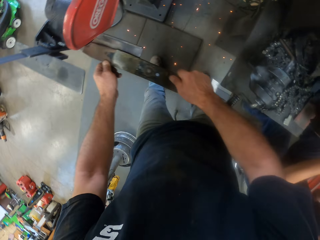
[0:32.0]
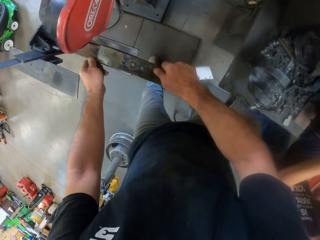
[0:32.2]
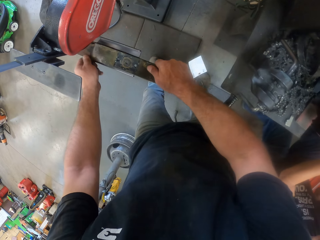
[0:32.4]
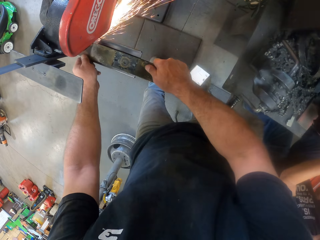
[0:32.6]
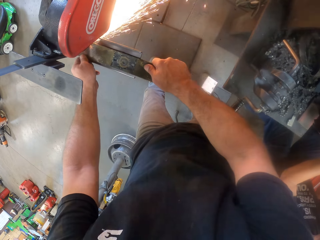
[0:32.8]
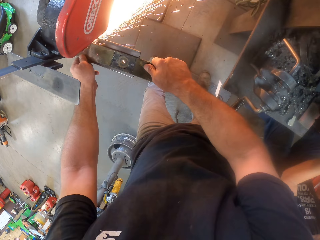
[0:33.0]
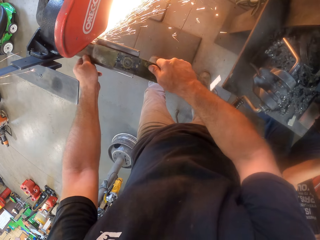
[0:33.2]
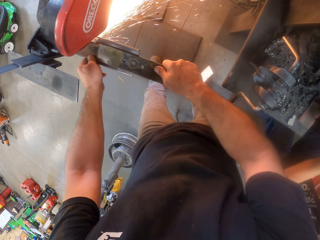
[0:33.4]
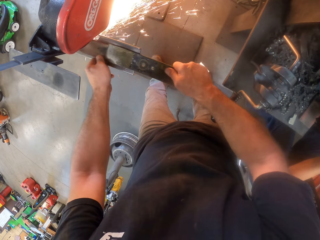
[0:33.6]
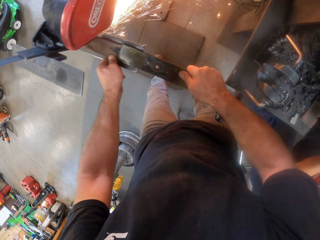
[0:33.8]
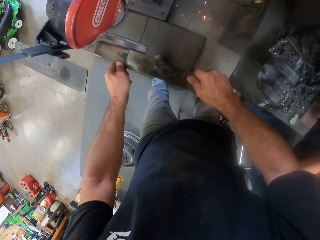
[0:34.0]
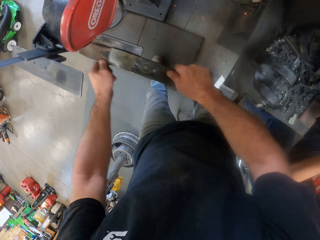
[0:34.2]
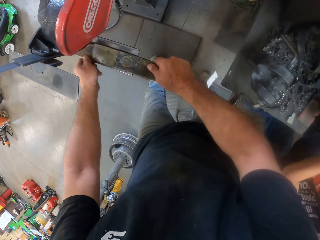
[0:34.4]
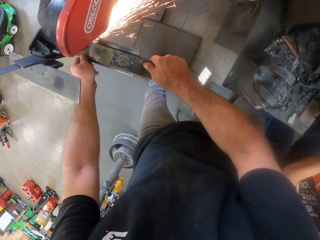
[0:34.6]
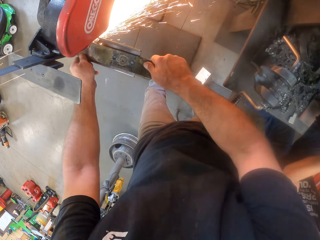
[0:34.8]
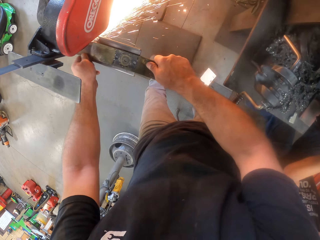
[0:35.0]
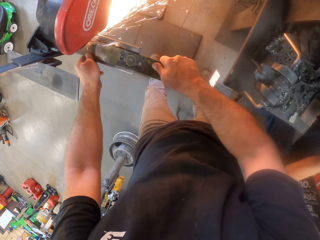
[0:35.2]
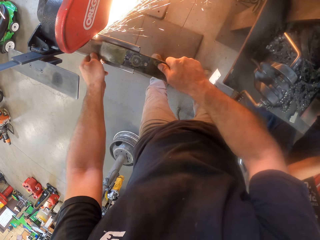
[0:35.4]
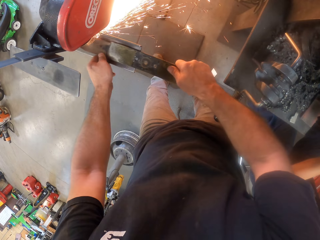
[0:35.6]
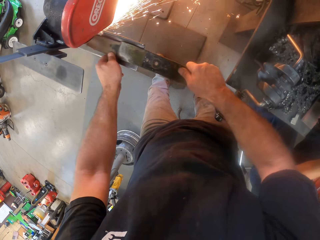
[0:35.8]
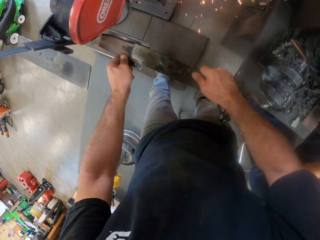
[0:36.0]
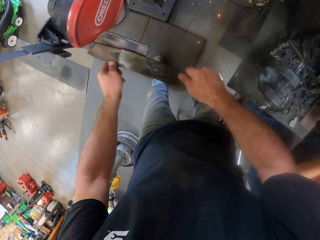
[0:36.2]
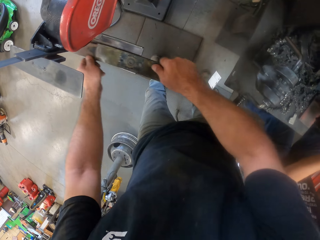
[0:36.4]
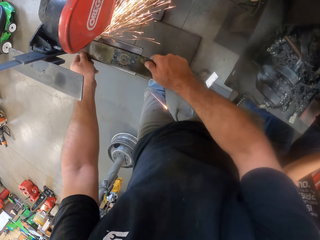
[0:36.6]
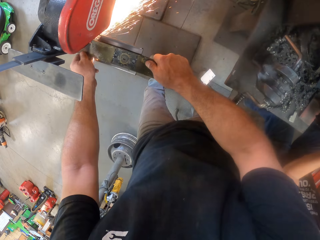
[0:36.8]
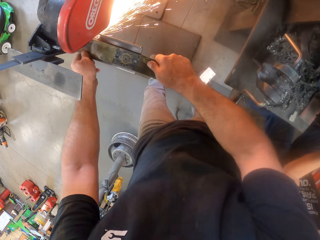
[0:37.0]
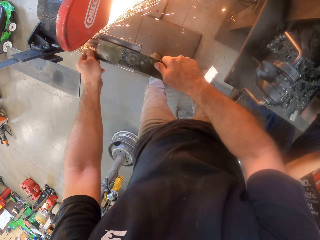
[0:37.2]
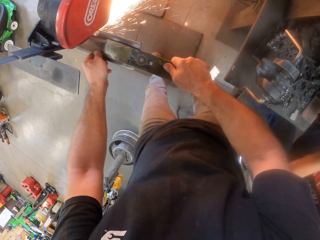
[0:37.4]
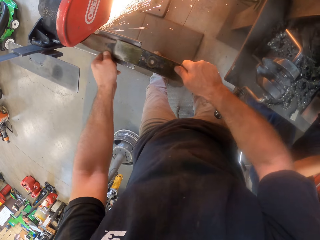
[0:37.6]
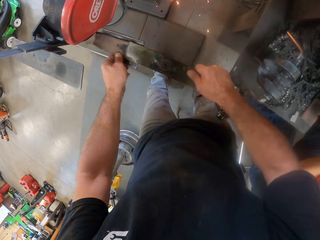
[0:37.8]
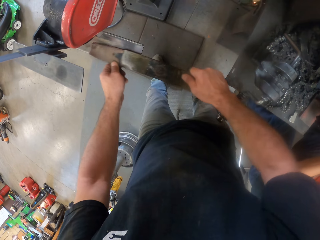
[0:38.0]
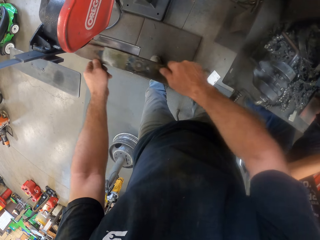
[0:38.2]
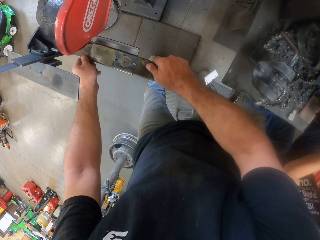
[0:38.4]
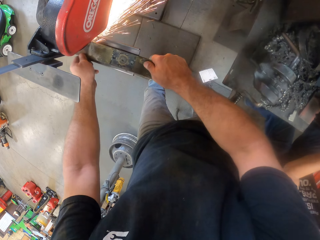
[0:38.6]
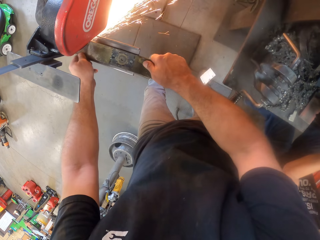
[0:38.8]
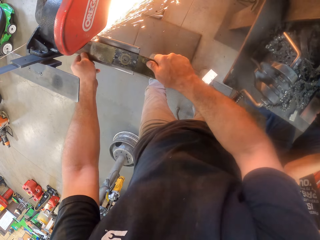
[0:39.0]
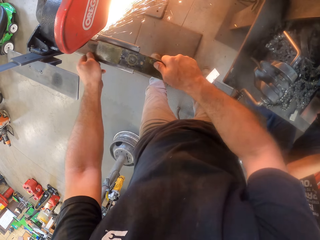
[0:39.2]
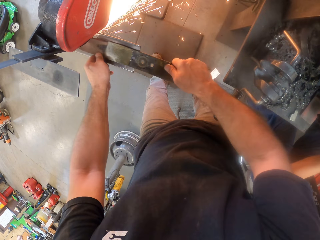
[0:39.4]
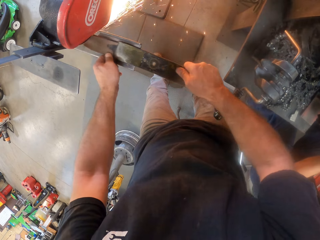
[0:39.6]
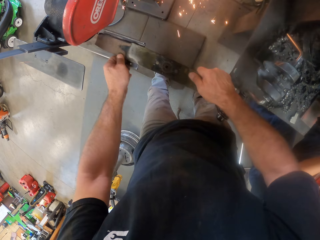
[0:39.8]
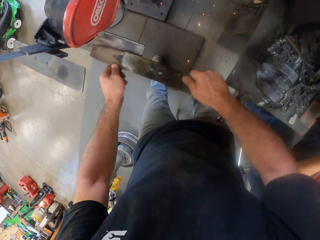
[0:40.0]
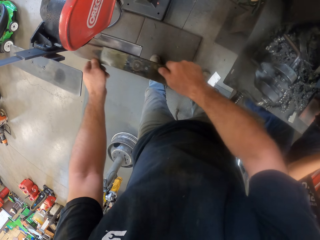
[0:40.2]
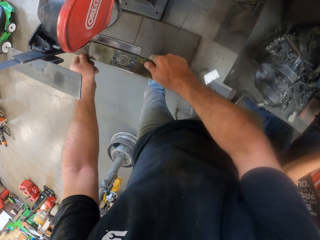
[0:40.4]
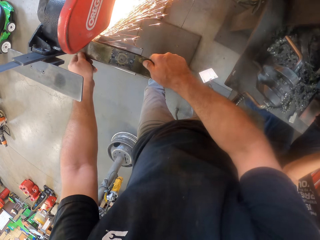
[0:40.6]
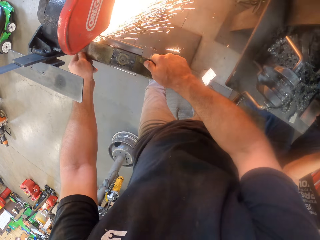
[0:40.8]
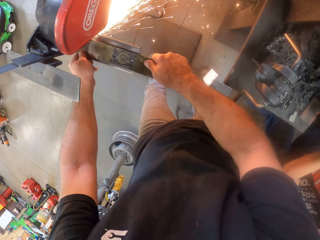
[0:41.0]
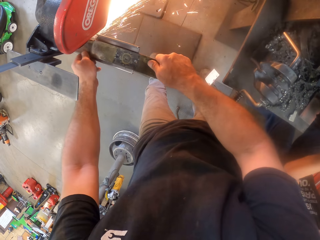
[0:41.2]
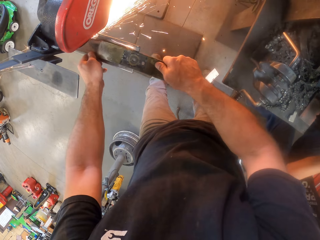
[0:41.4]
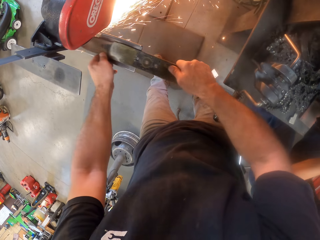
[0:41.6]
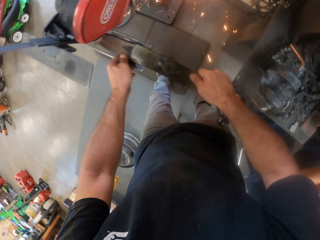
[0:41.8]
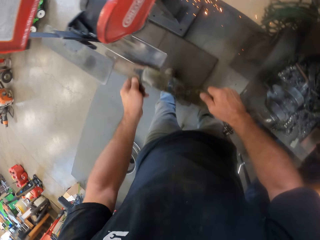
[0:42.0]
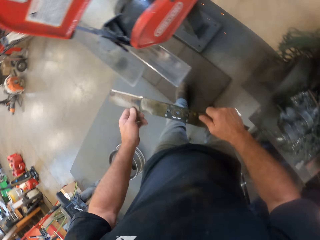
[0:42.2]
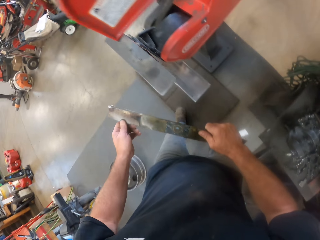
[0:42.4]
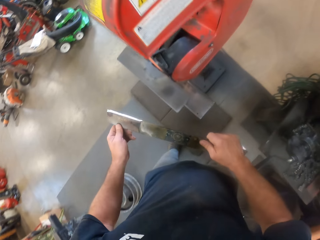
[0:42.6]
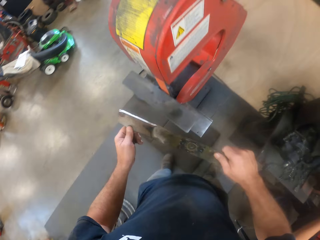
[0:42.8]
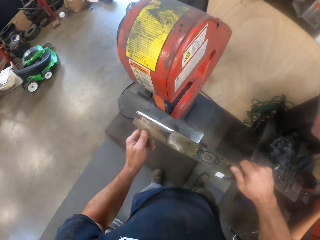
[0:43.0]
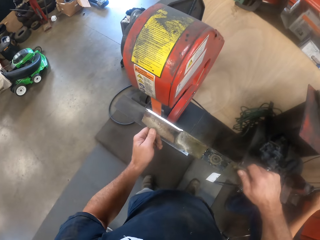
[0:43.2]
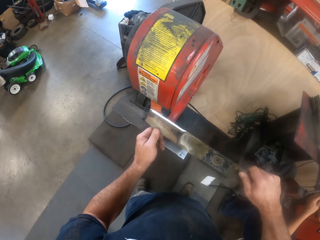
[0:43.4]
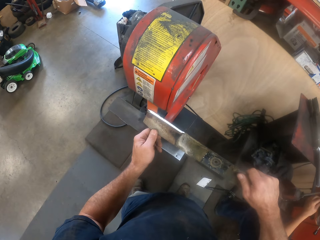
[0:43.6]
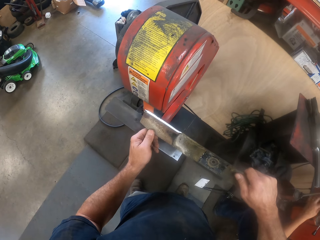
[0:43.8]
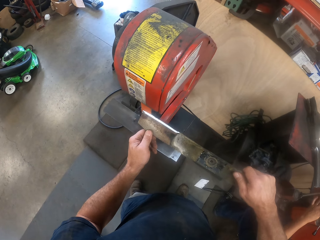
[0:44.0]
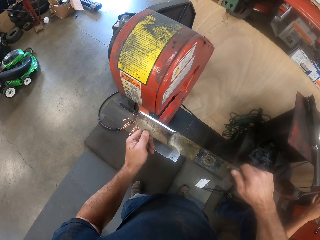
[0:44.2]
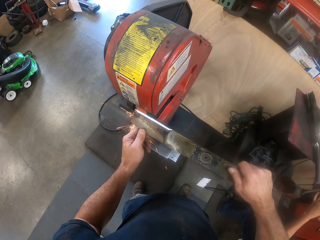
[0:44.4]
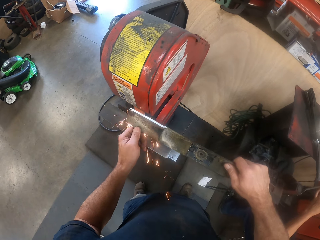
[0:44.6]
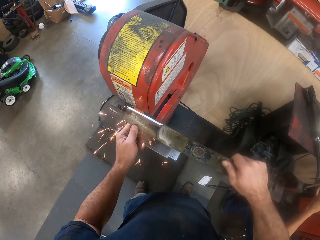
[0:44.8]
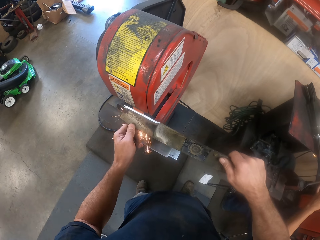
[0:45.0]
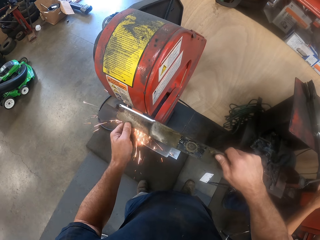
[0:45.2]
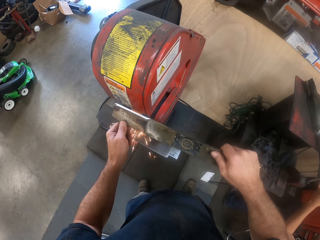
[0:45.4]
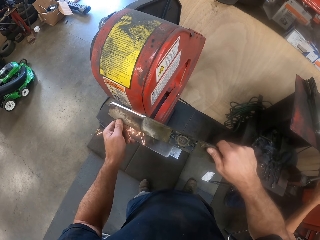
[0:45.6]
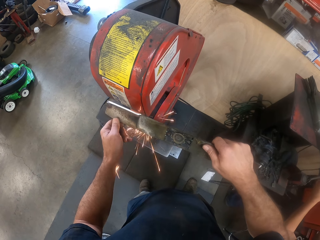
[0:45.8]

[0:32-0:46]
The camera wearer removes the lawnmower blade from the table grinder. They grind the lawnmower blade with the table grinder. They remove the lawnmower blade from the table grinder. They grind the lawnmower blade with the table grinder. They remove the lawnmower blade from the table grinder. They grind the lawnmower blade with the table grinder. They remove the lawnmower blade from the table grinder. They grind the lawnmower blade with the table grinder. They remove the lawnmower blade from the table grinder. They grind the lawnmower blade with the table grinder. They remove the lawnmower blade from the table grinder. They grind the lawnmower blade with the table grinder.

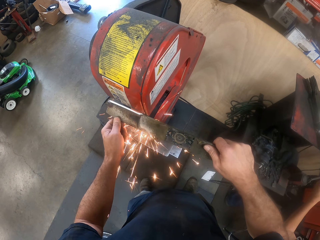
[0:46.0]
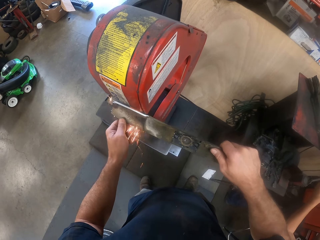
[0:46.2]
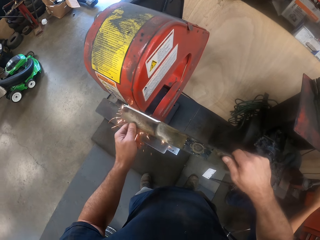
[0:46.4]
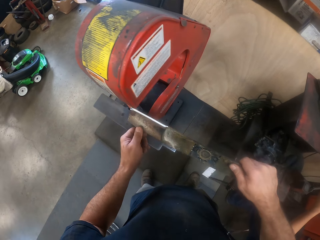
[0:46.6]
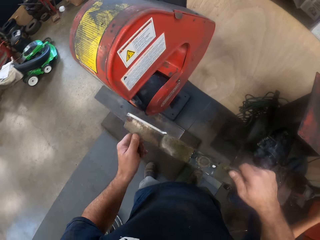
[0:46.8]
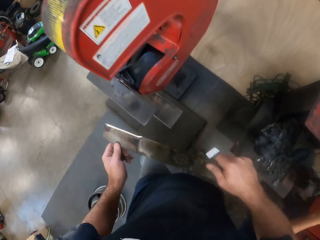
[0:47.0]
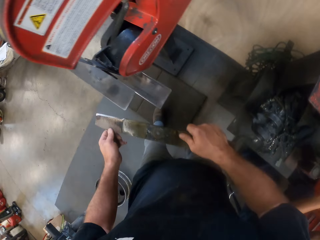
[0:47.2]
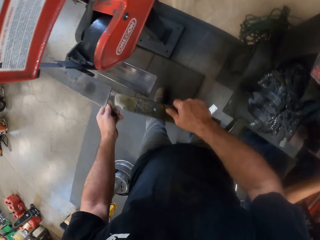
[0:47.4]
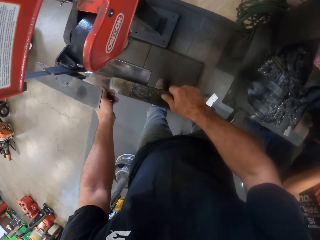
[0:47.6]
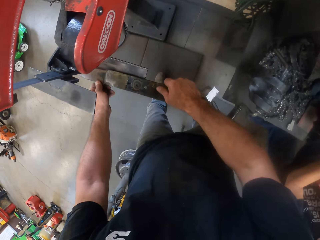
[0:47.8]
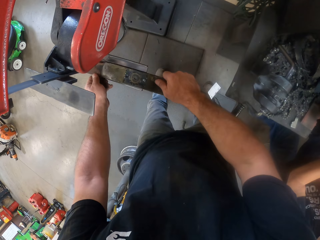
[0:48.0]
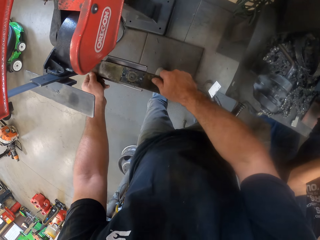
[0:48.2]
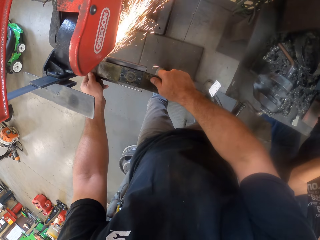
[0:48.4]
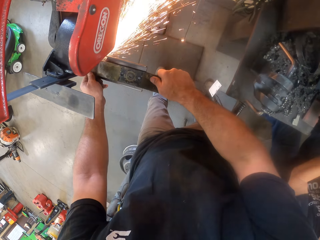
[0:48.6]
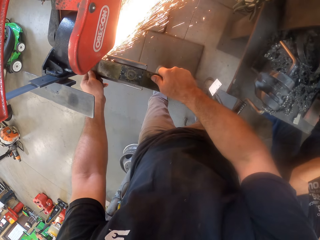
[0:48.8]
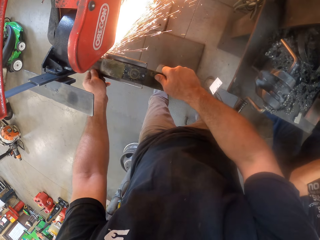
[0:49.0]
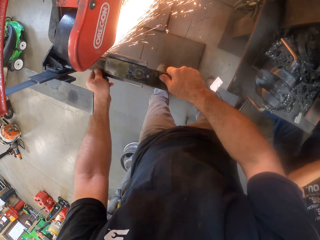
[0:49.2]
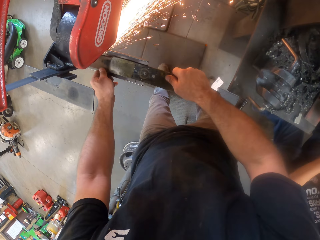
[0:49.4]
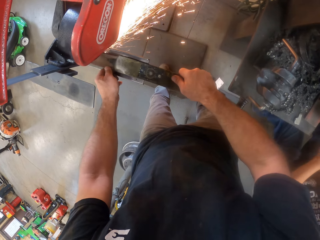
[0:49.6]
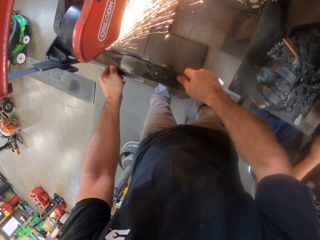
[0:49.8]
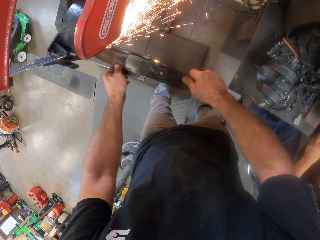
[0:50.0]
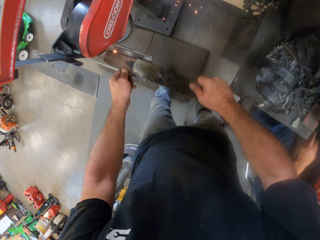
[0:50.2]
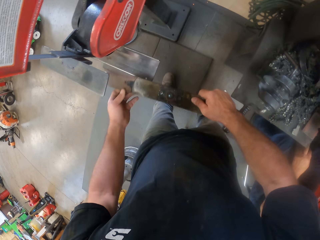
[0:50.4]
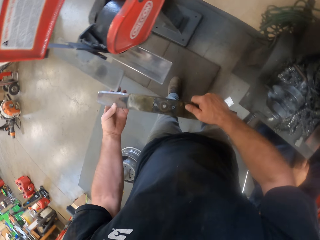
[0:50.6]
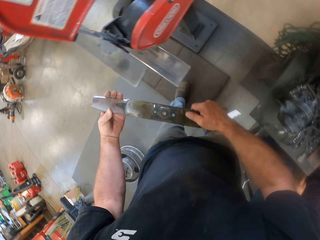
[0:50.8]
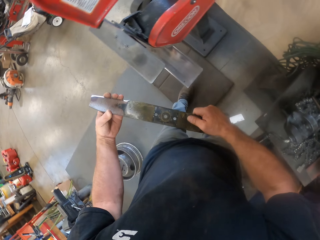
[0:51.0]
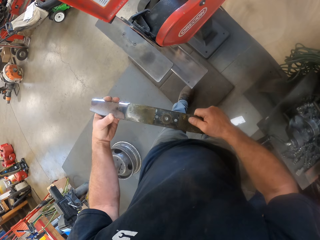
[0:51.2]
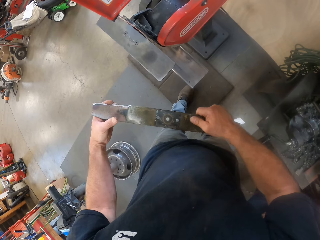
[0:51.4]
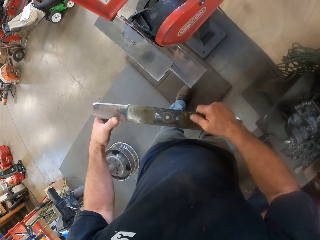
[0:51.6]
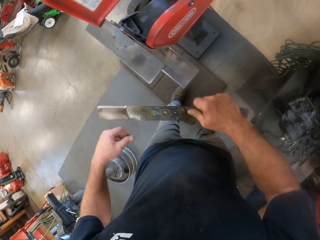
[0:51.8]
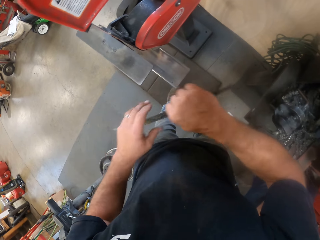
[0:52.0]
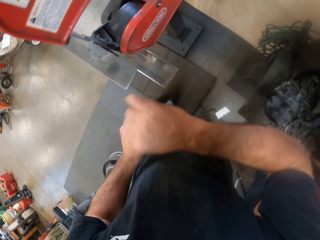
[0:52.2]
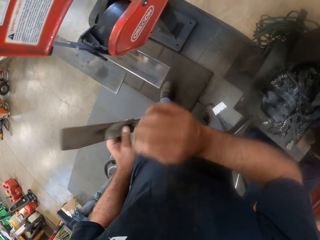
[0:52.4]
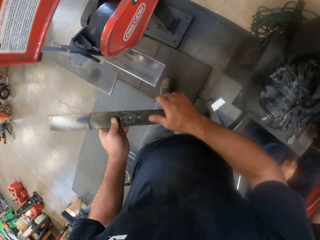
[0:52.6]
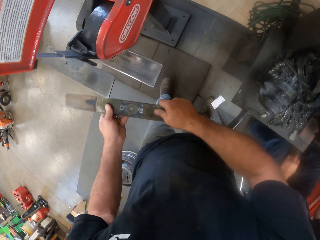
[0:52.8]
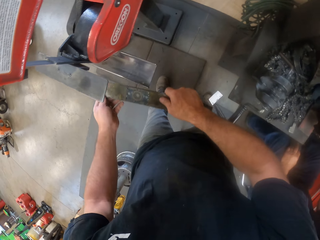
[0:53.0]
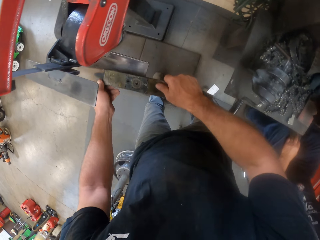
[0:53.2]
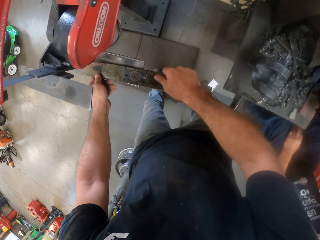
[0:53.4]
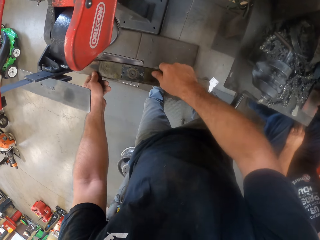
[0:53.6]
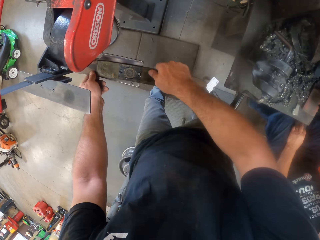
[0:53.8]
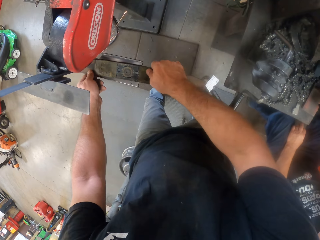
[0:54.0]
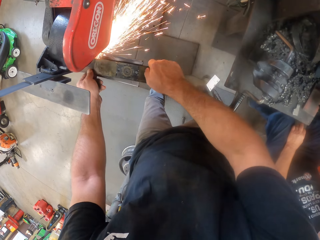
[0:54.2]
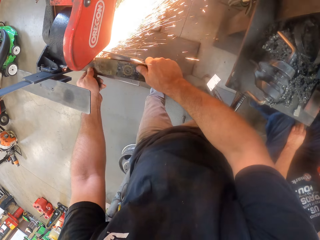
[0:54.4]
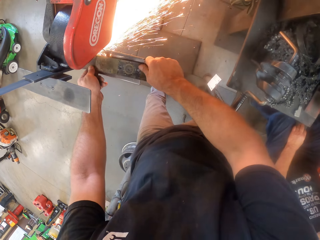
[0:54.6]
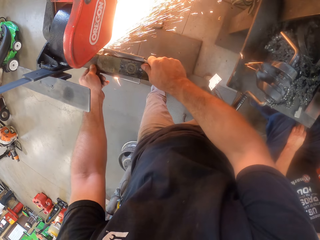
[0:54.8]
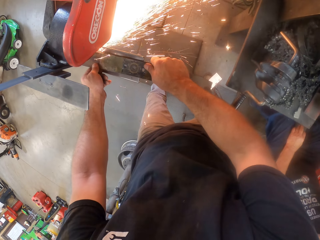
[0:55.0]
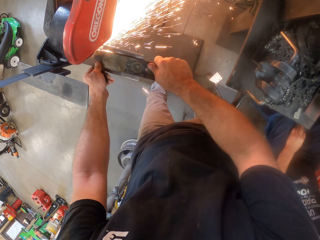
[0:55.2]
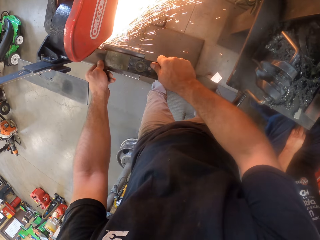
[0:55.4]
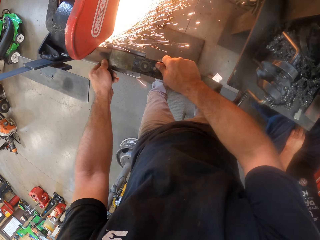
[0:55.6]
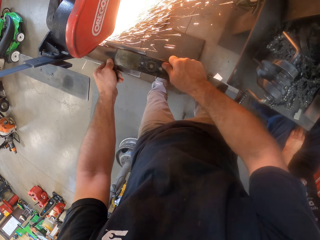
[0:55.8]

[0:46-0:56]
The camera wearer removes the lawnmower blade from the table grinder. He grinds the lawnmower blade with the table grinder. He removes the lawnmower blade from the table grinder. He touches the edge of the lawnmower blade with his left hand. He removes his left hand from the lawnmower blade. He turns the lawnmower blade. He grinds the lawnmower blade with the table grinder.
